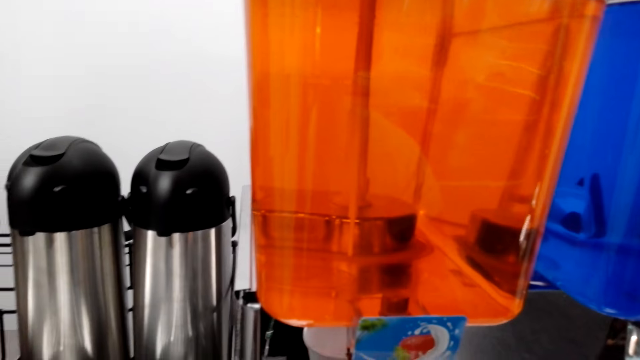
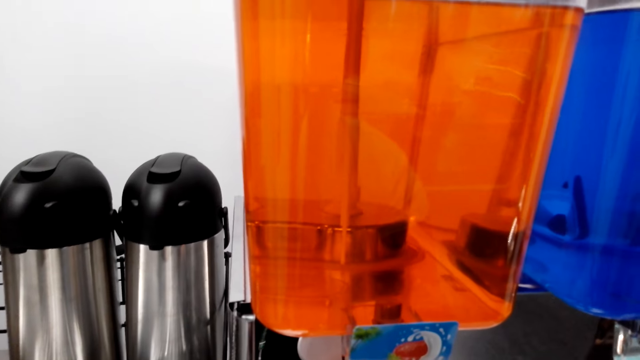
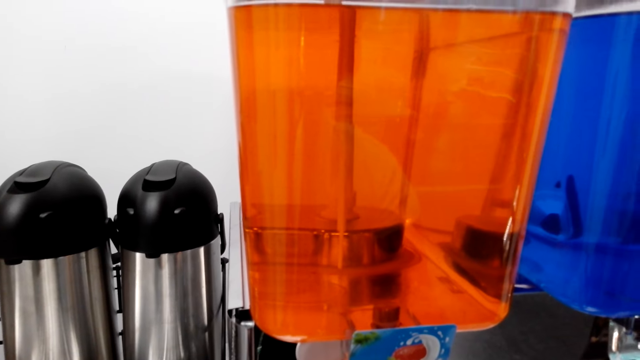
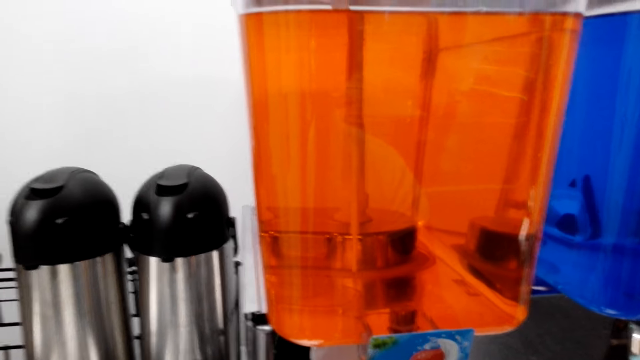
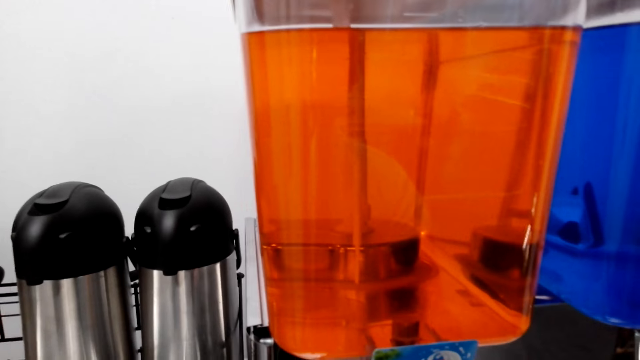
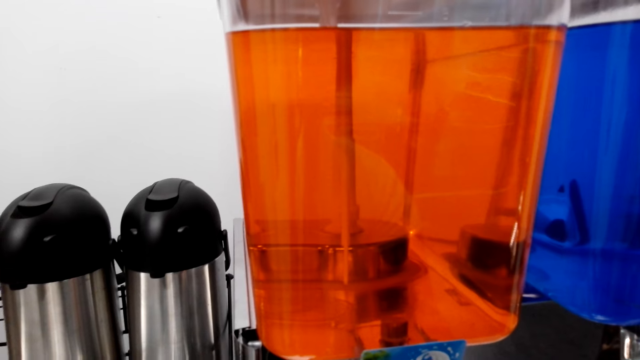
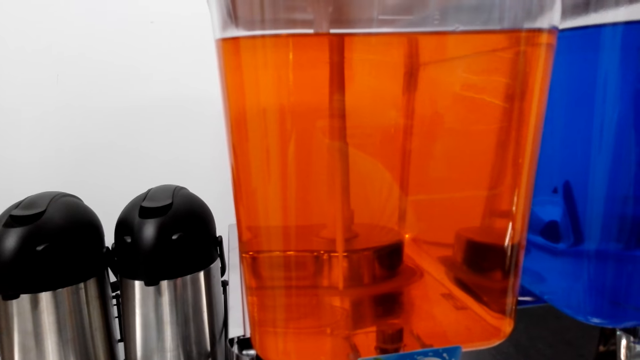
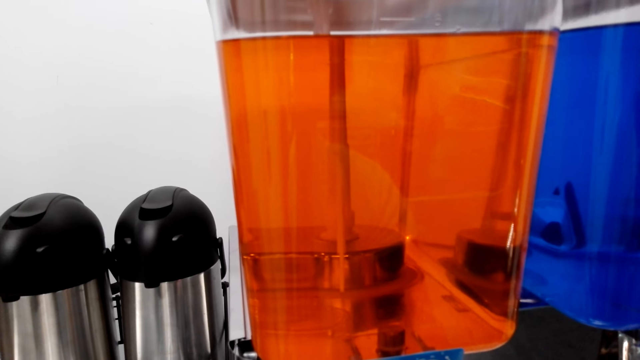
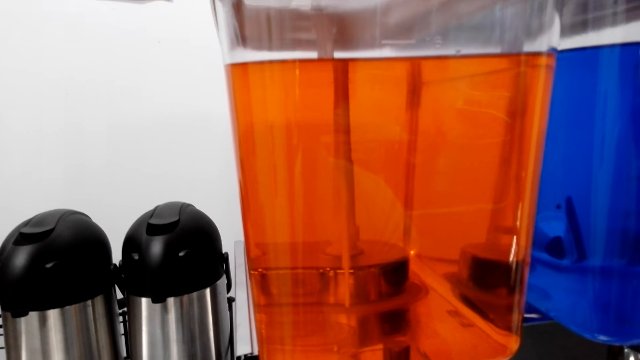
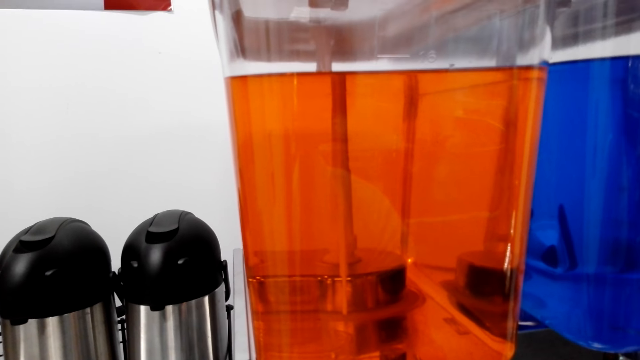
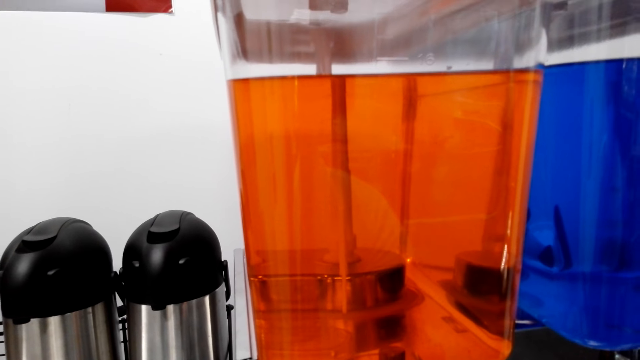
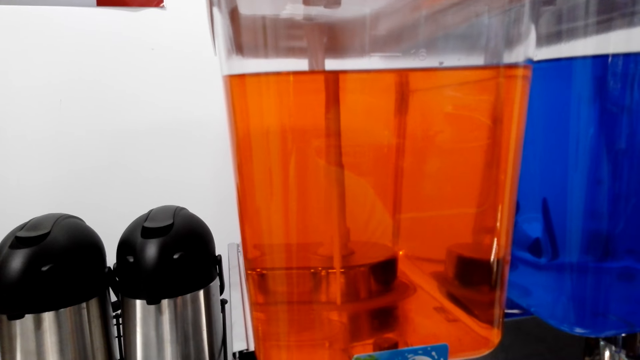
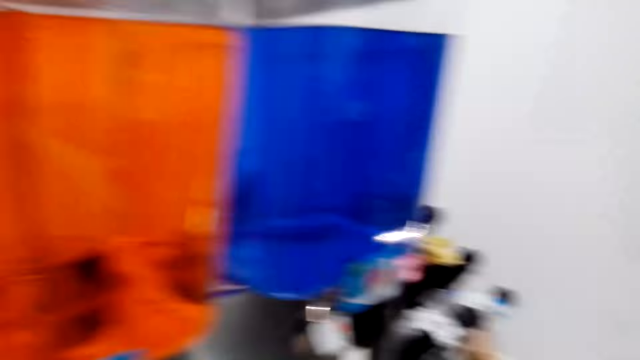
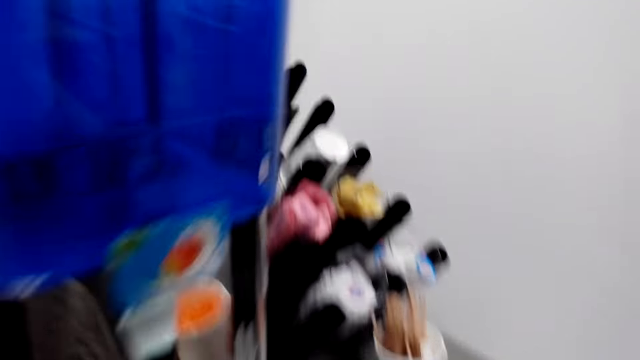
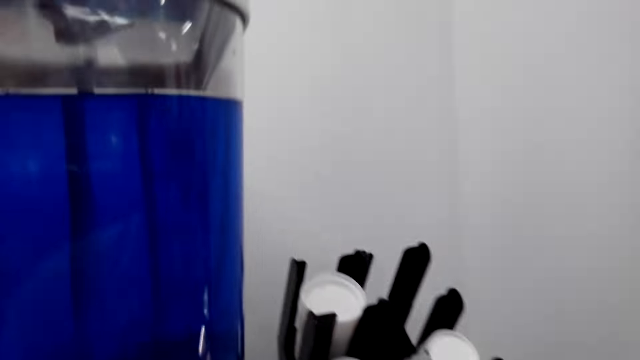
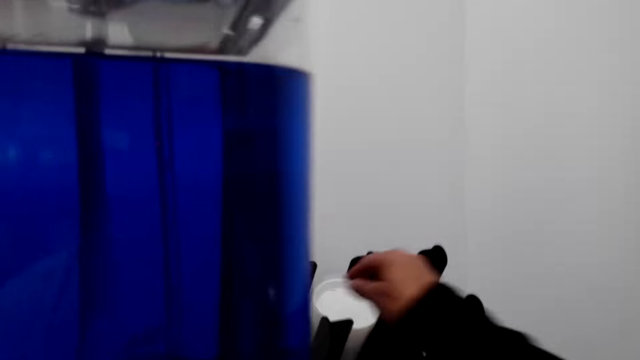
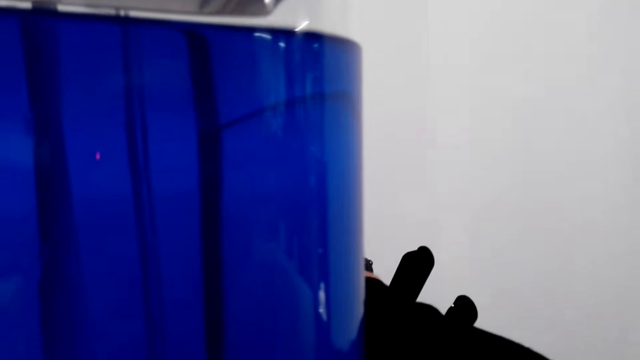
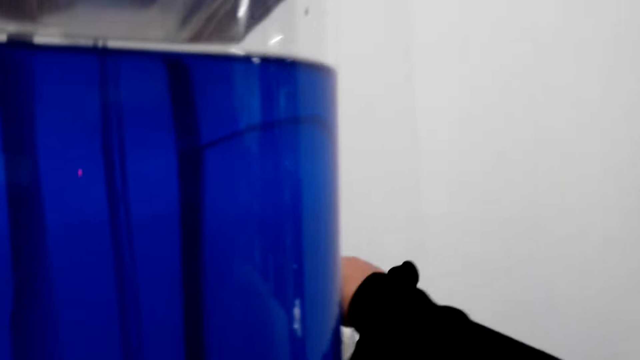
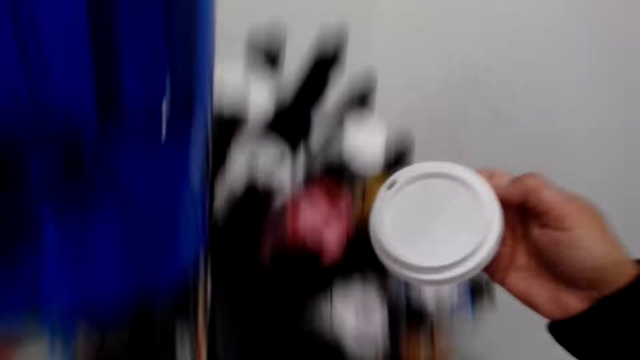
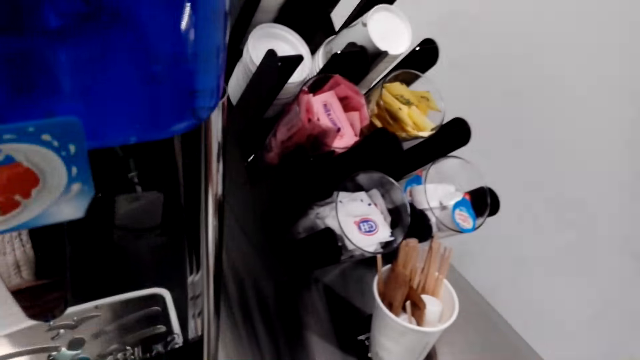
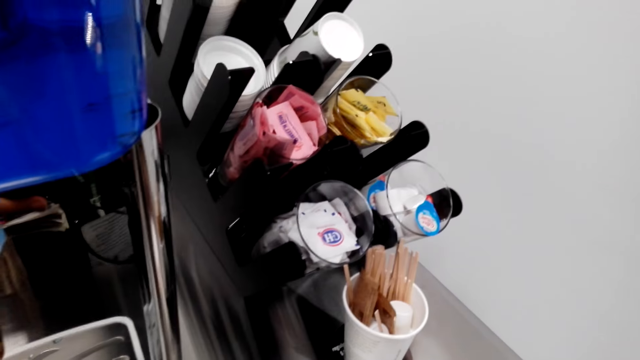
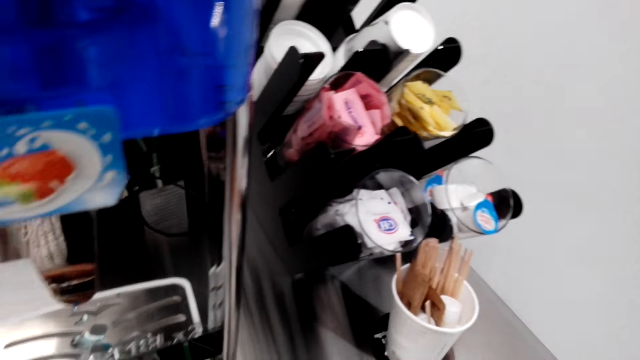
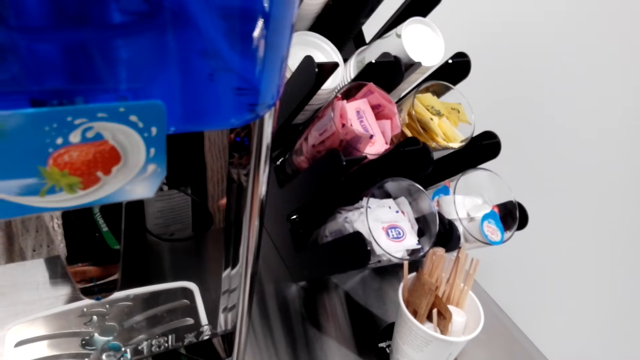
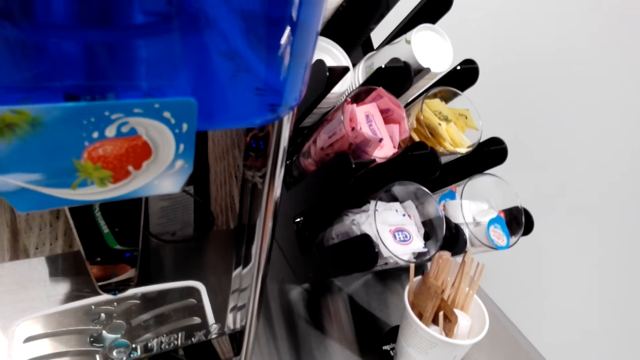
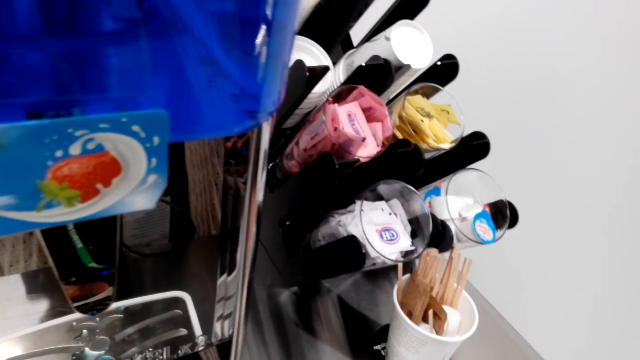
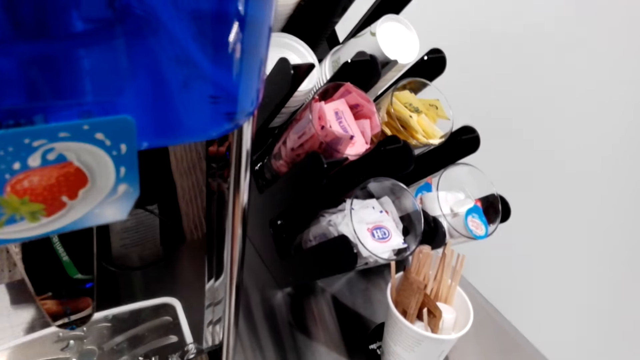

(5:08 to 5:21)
The camera wearer fetches juice with the disposable plastic cup. They place the disposable plastic cup on the table. They remove the lid from the rack. They talk. They close the disposable plastic cup with the lid.

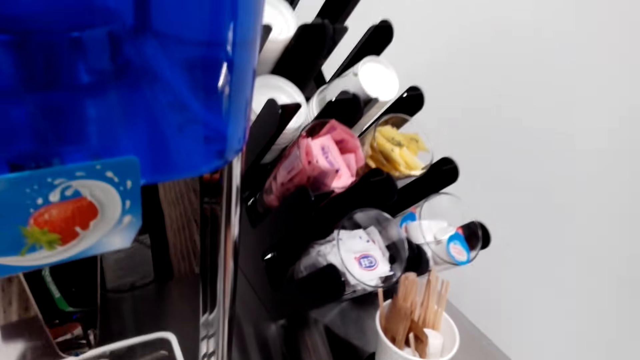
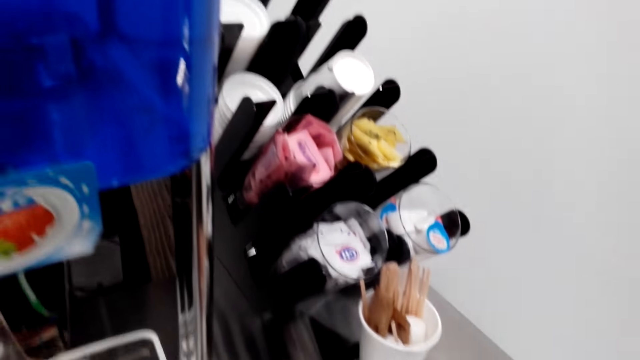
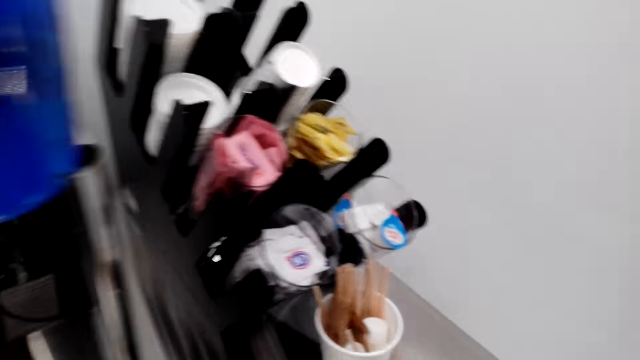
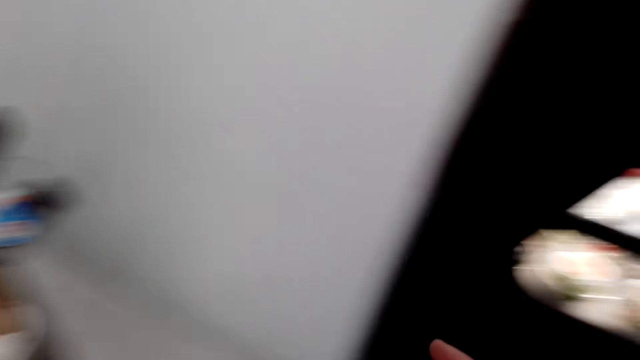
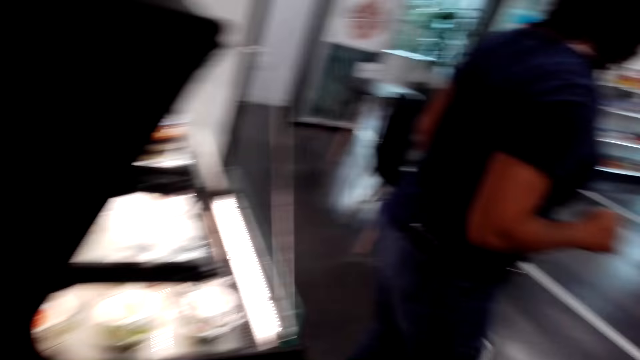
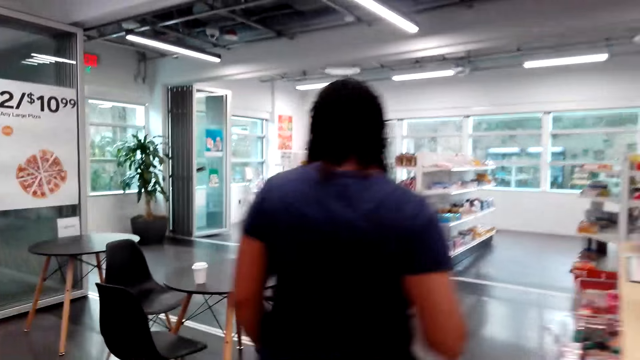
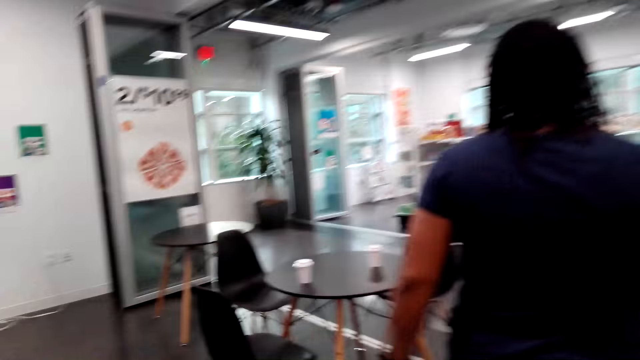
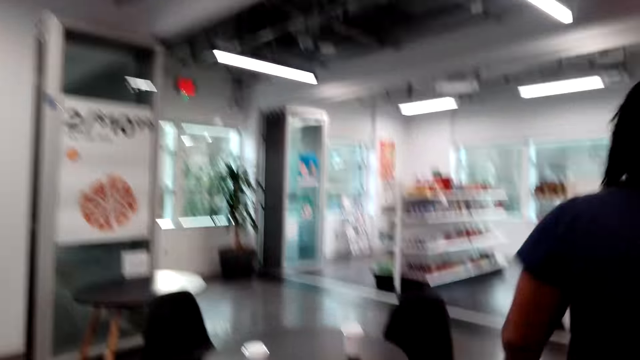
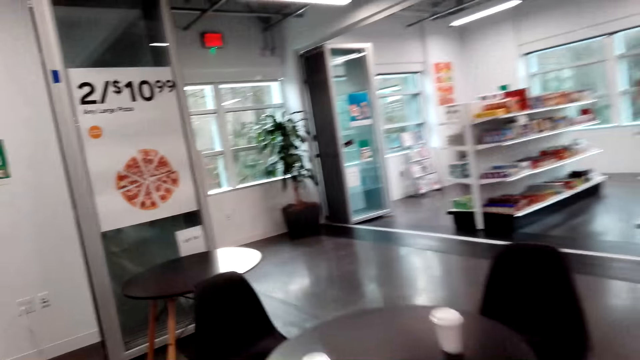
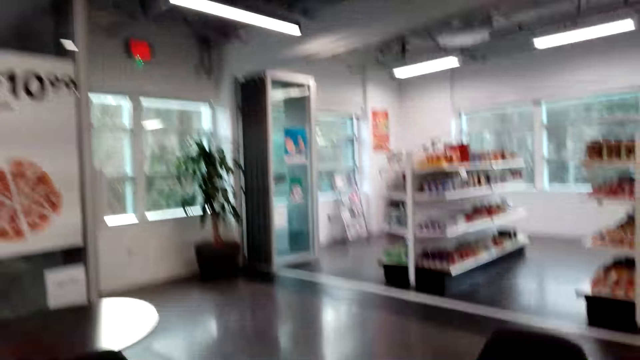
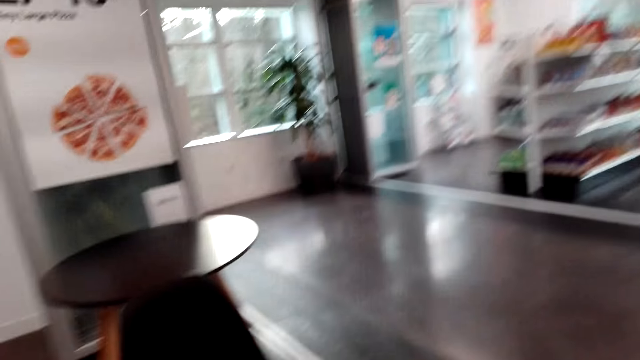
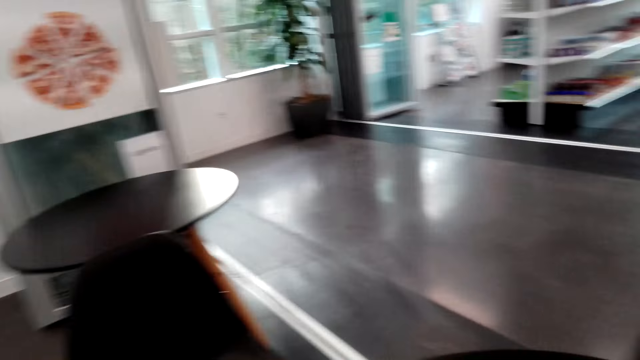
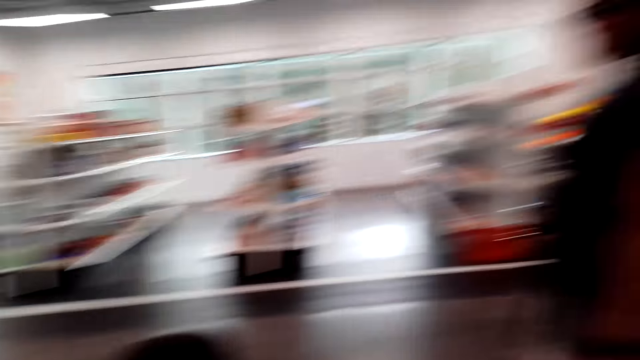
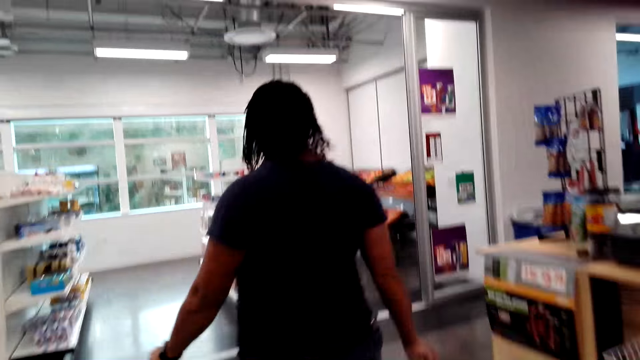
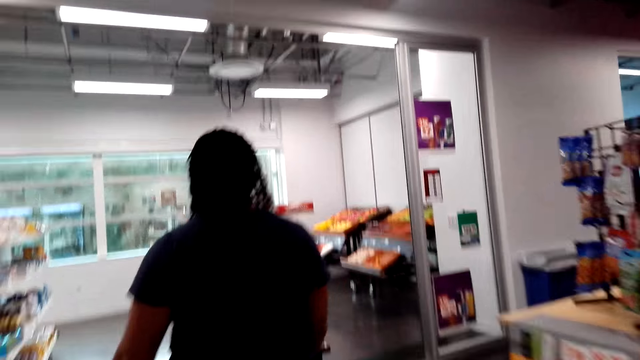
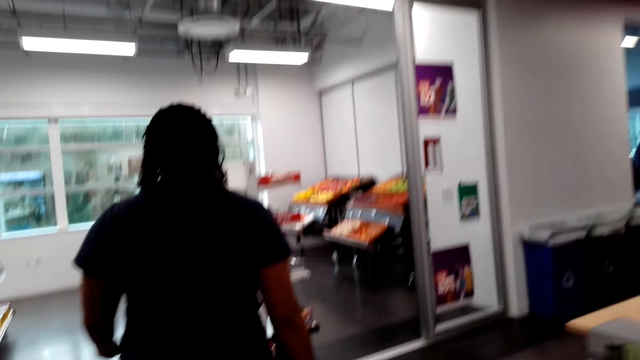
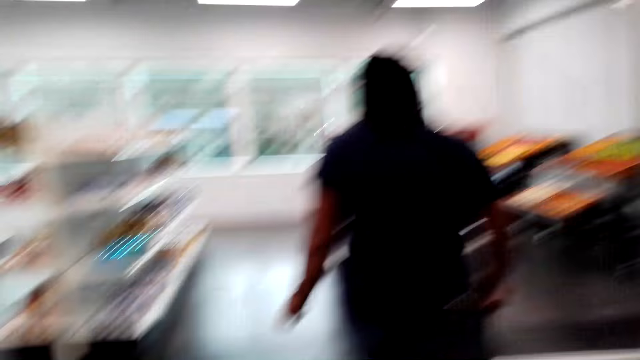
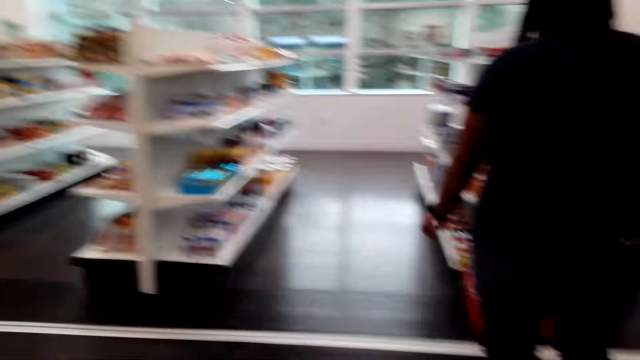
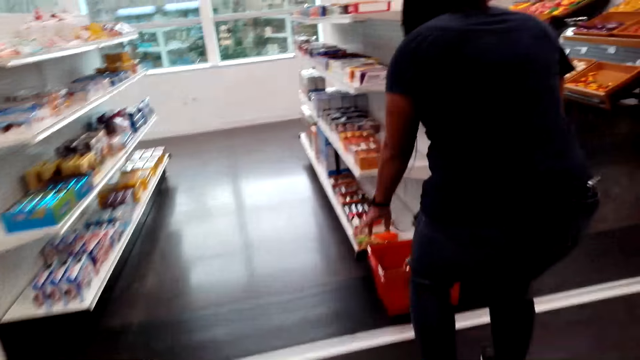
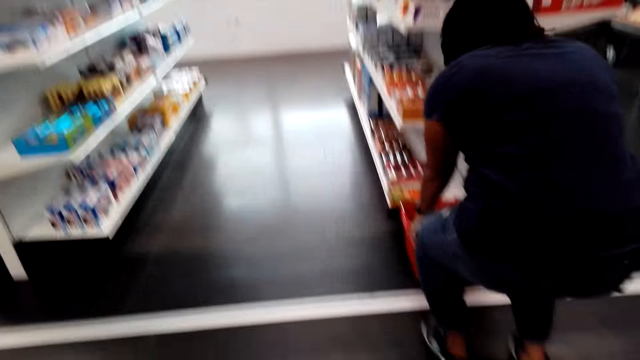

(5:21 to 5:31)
The camera wearer speaks with a woman. They walk behind the woman. They walk in the supermarket. They put a cup of juice on the table. They walk behind the woman.
